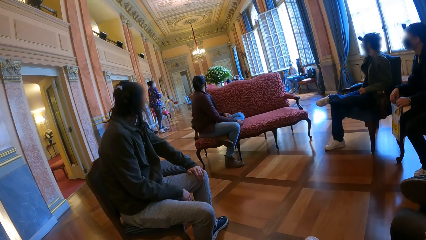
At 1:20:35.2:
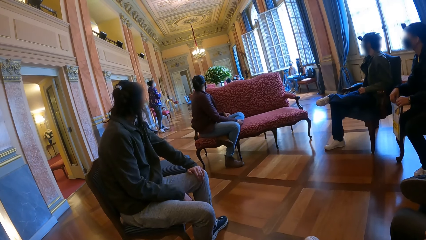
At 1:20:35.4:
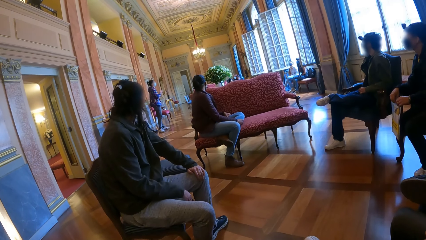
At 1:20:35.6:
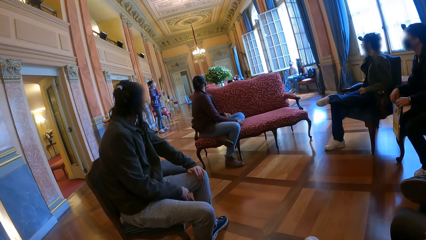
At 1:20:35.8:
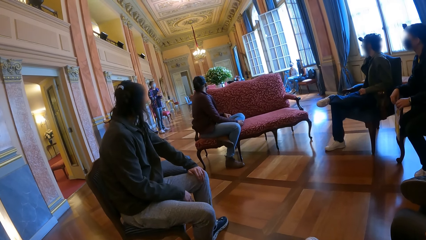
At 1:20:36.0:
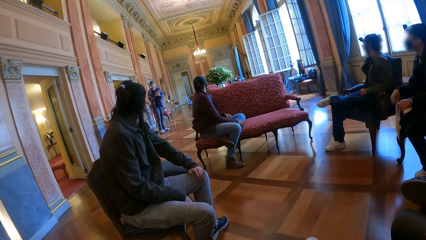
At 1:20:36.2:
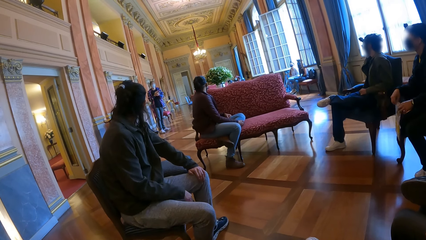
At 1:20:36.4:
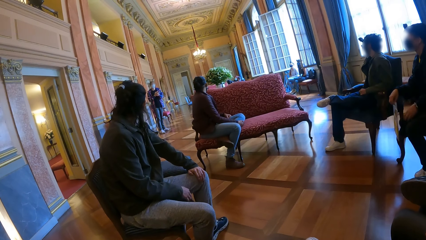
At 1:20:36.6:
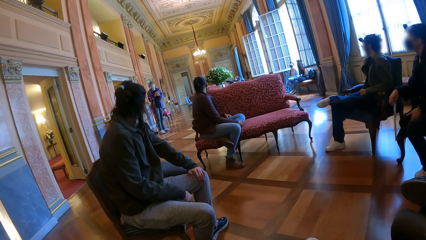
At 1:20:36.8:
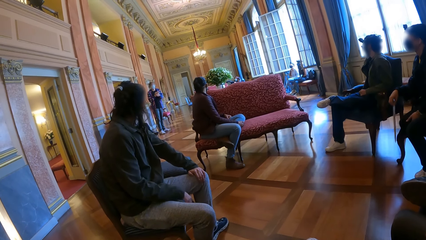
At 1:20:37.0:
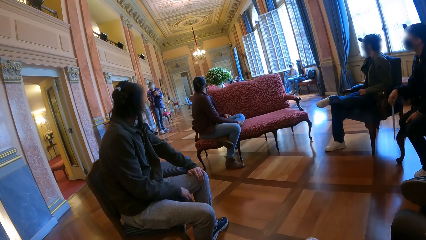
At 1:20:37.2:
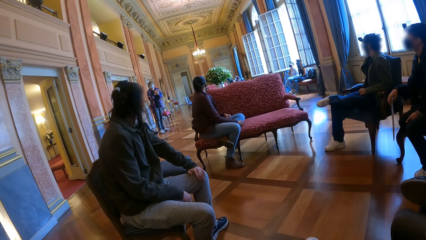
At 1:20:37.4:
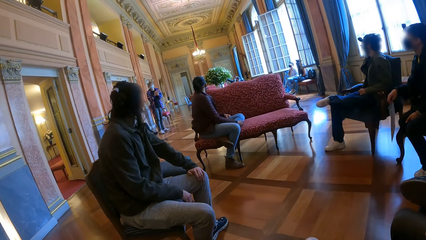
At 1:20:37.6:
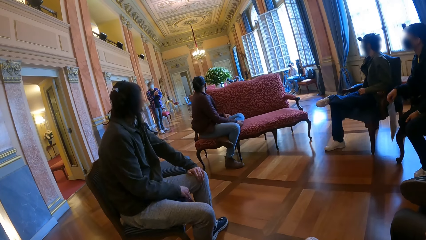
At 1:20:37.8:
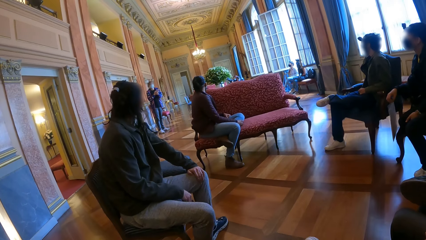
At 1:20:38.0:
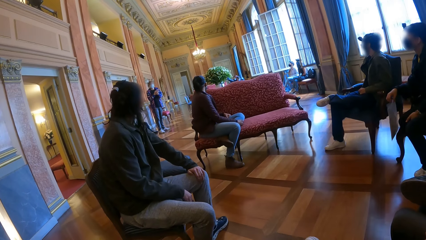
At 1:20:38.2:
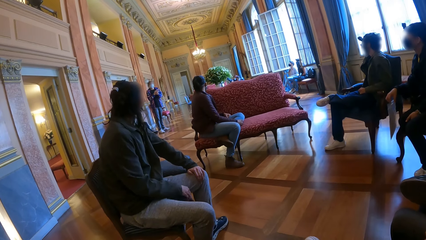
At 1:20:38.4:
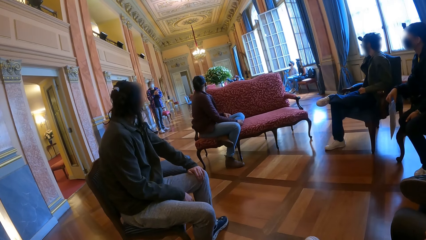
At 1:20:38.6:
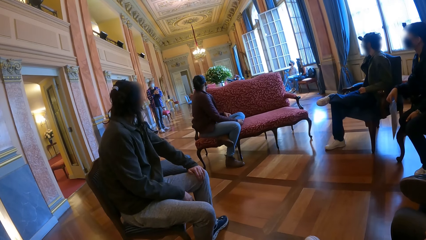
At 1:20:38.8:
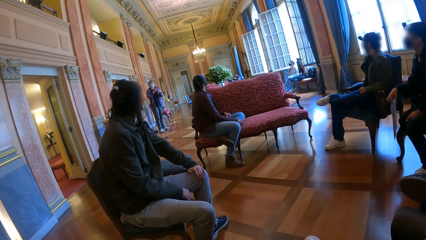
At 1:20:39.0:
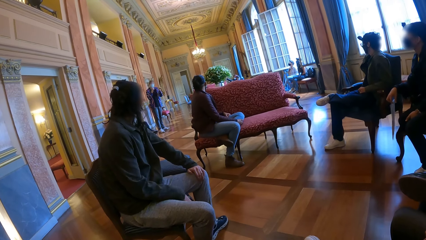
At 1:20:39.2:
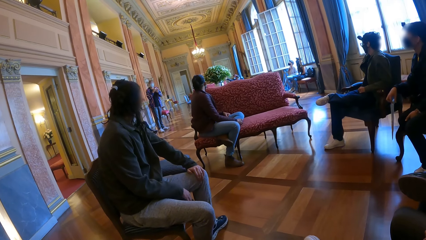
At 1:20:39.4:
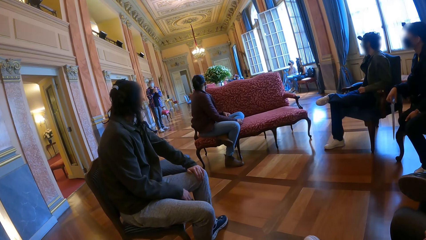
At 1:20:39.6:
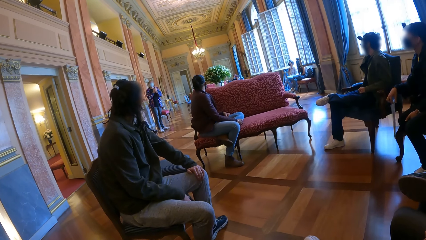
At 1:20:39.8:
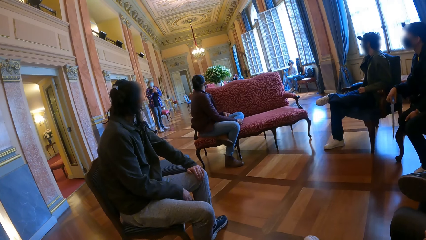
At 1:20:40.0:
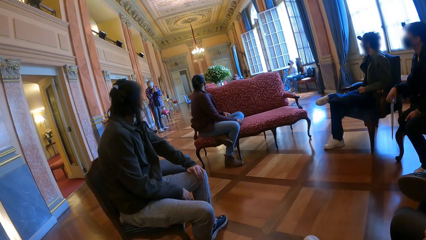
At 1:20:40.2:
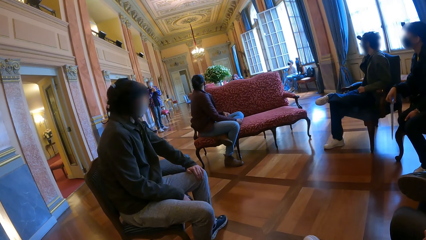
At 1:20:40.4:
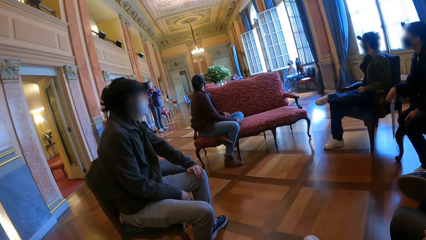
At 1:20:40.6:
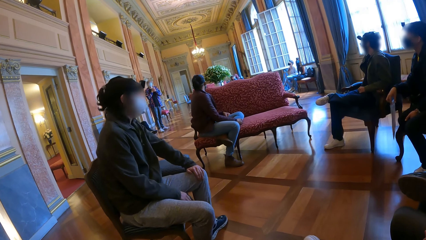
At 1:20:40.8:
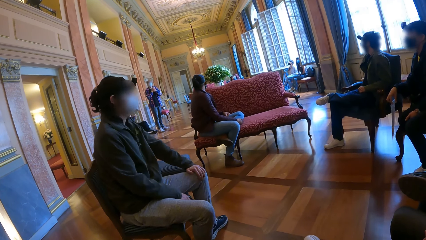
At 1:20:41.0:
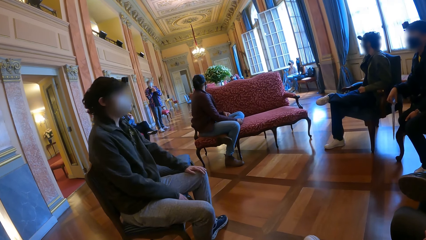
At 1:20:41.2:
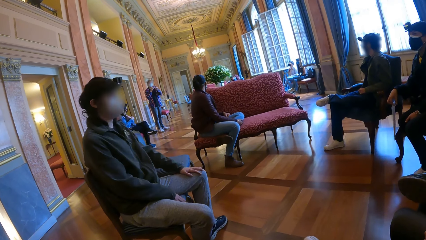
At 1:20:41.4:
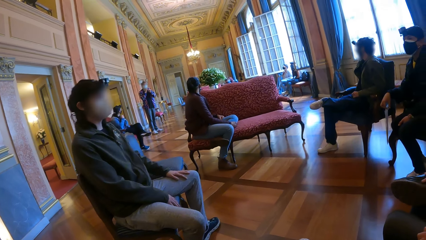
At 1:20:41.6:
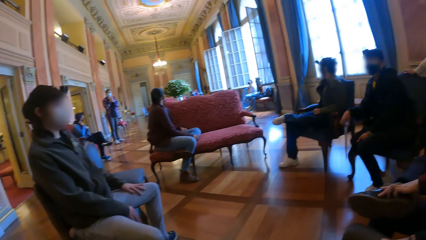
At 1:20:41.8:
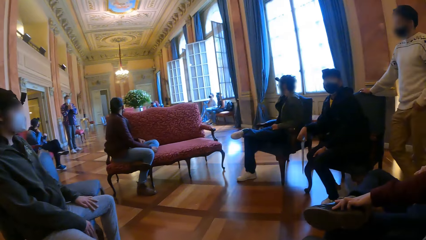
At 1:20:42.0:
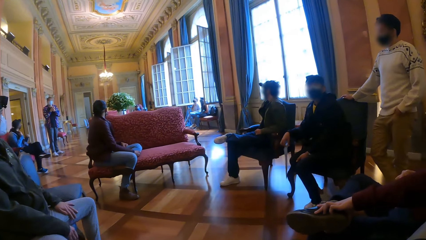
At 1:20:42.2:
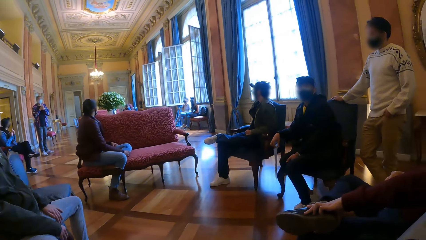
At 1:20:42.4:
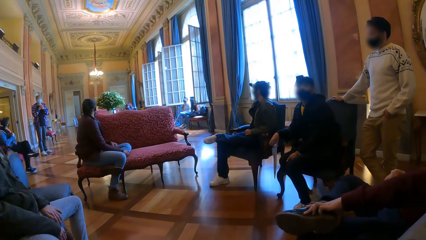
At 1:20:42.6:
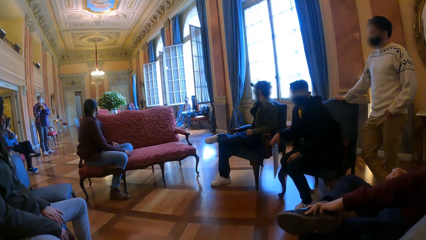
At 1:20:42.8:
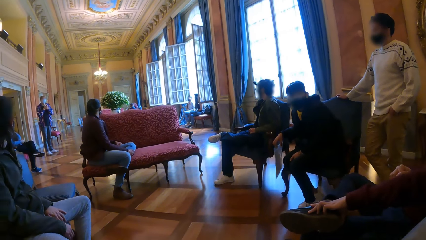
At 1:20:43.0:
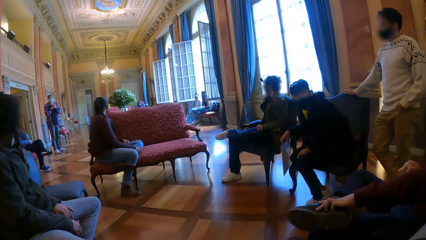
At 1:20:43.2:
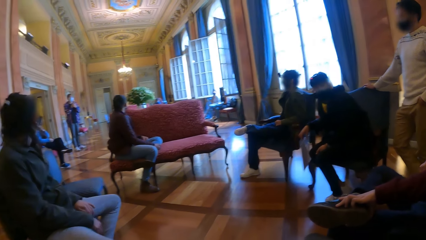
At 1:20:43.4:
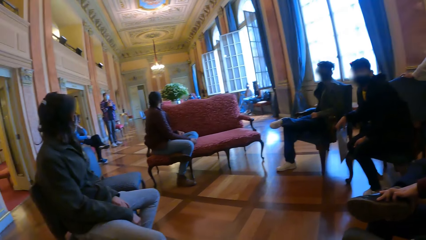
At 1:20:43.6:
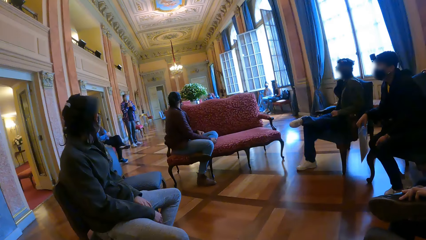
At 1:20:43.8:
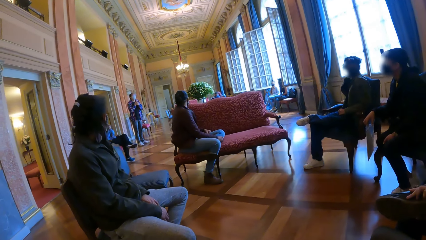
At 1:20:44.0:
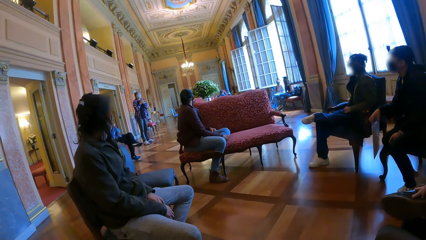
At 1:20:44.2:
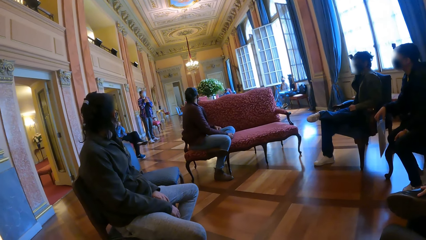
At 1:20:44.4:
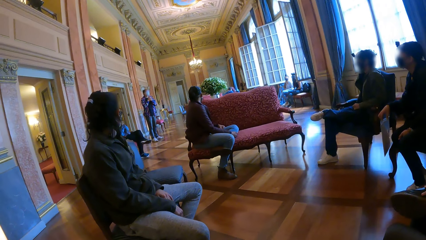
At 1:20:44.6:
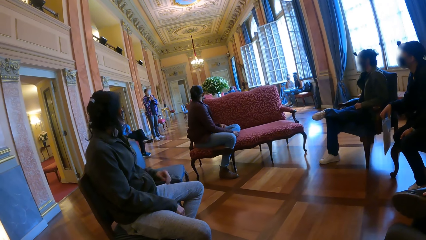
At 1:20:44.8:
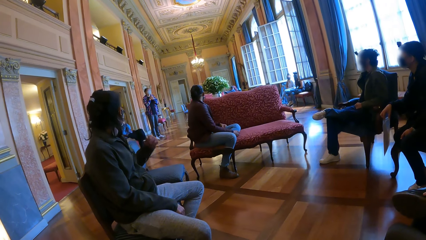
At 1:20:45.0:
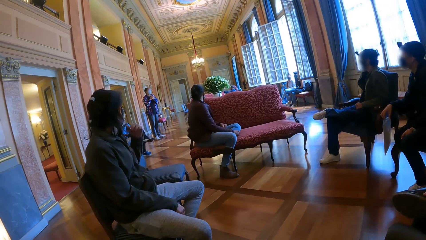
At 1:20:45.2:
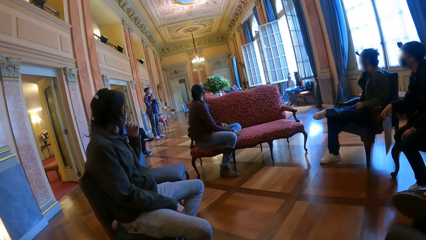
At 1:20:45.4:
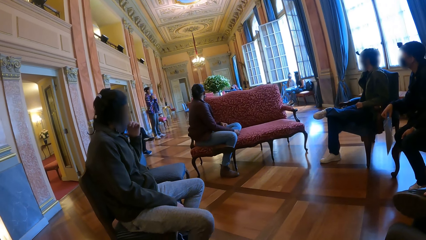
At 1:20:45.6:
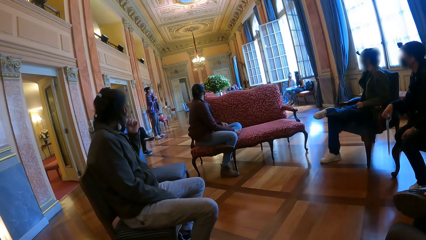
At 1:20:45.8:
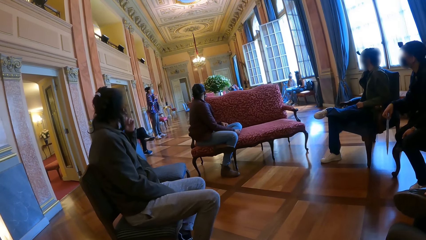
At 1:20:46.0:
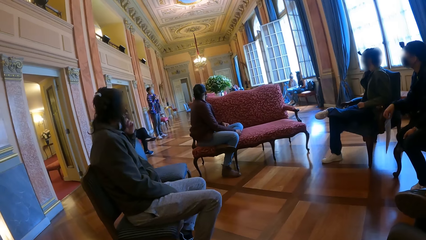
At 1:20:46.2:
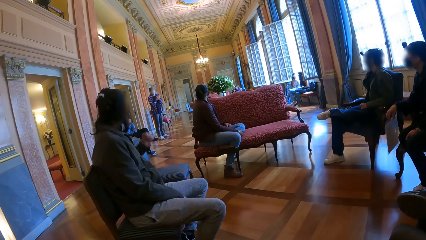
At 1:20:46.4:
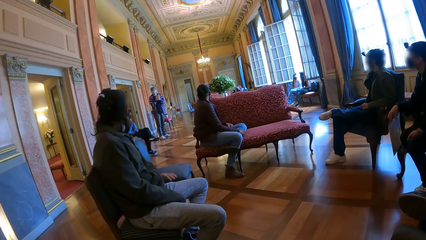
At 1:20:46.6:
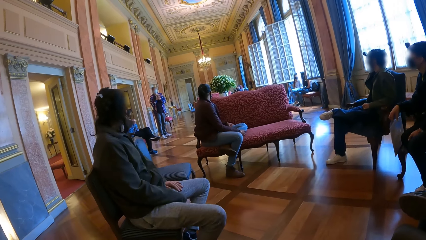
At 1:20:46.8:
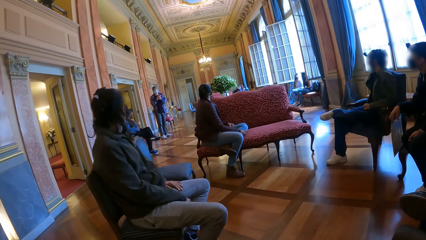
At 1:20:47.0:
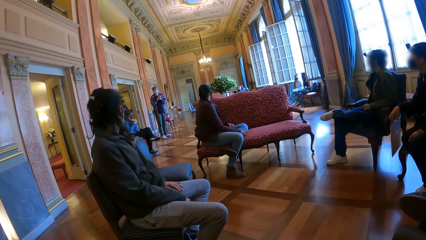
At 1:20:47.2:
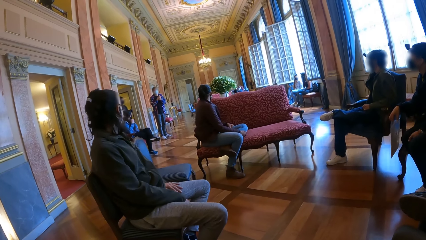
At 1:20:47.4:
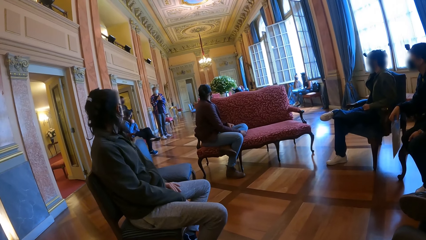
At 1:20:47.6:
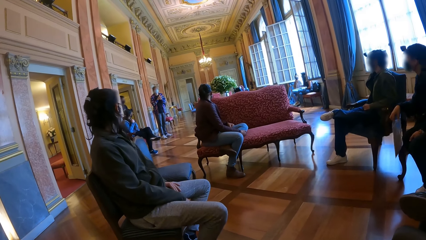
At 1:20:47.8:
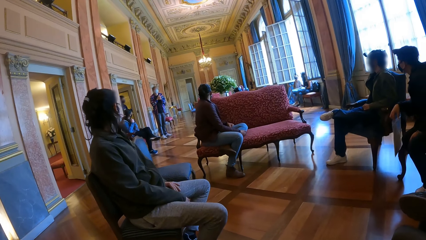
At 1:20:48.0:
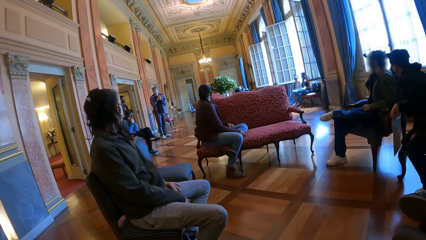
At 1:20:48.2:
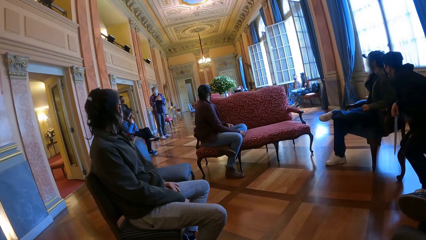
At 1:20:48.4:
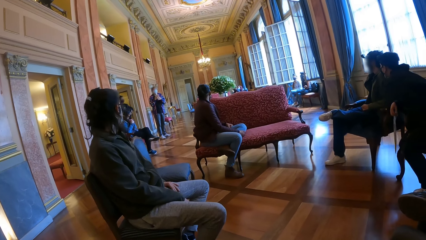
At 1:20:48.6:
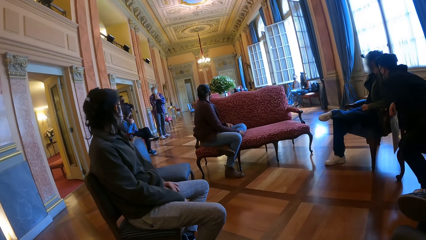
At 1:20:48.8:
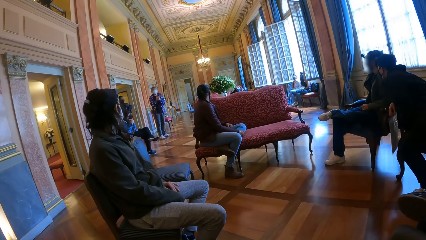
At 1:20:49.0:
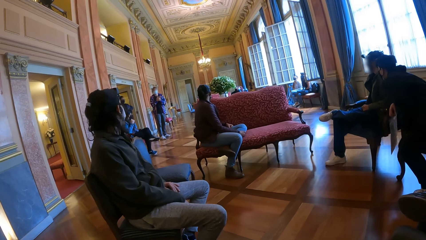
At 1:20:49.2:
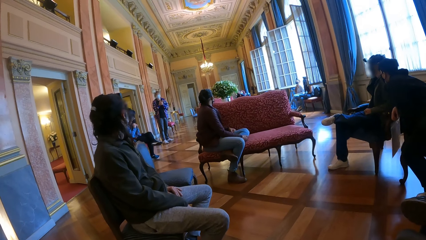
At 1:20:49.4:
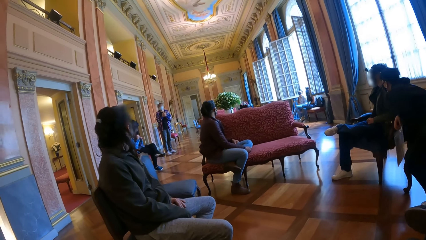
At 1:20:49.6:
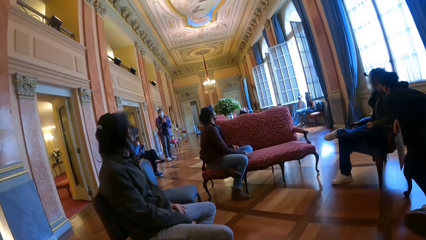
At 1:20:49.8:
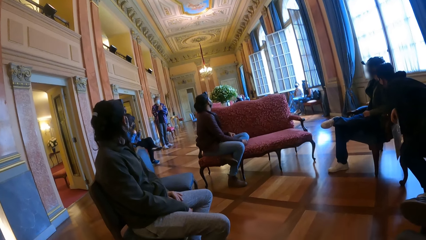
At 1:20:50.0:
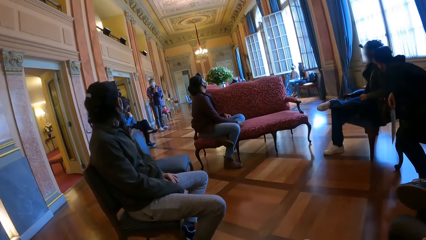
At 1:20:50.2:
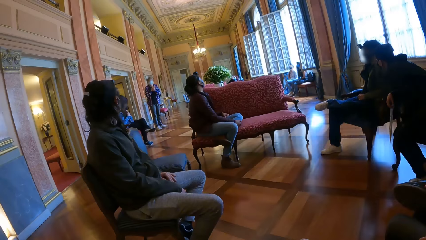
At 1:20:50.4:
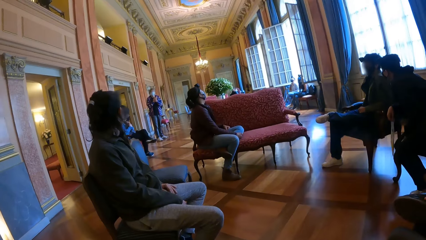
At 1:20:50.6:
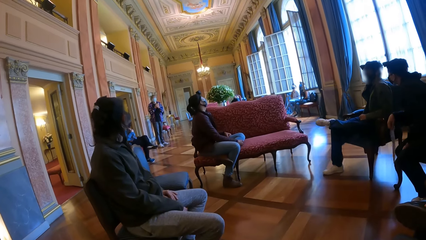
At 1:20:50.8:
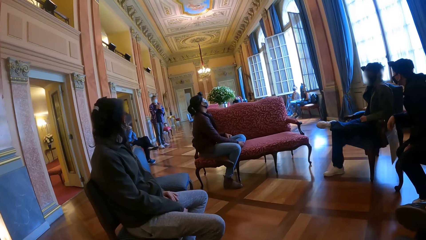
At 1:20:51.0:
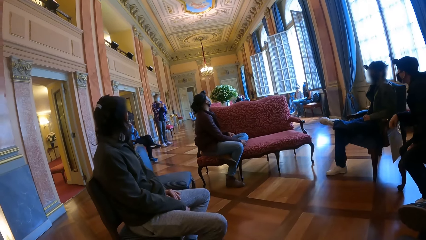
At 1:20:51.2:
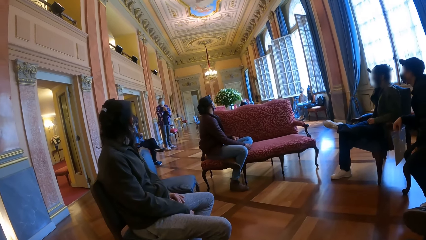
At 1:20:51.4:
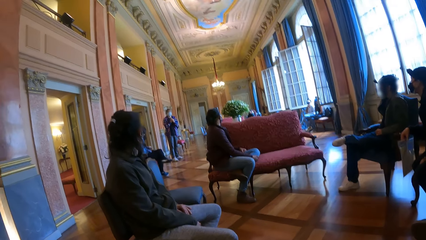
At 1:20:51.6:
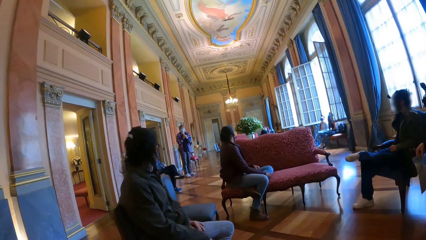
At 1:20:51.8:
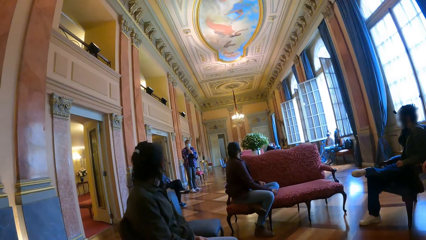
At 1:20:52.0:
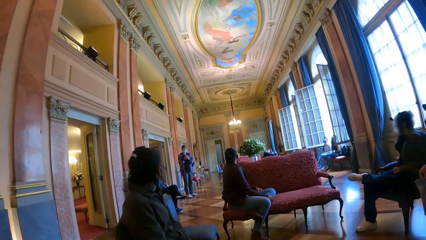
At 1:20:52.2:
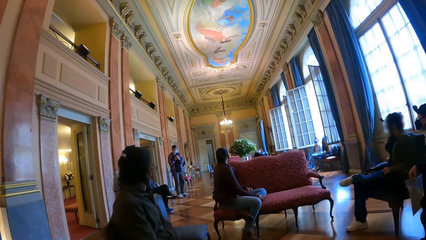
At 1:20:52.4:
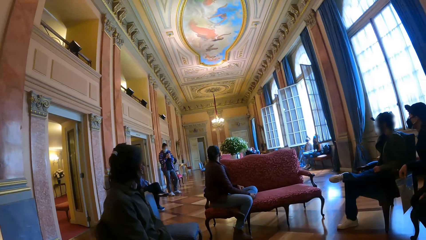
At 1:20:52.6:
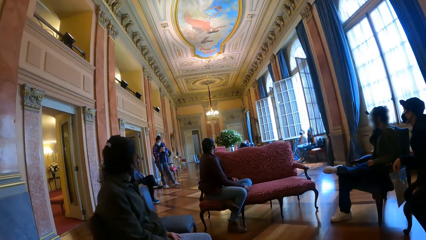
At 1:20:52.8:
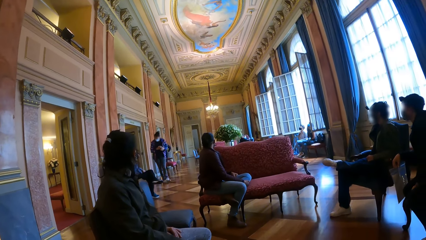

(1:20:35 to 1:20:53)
The camera wearer looks at a man. The man laughs. Another man adjusts the nose mask on his face with his left hand. The other man places his left hand on his left lap. The camera wearer nods her head. Another man shakes his left foot on his right leg.
